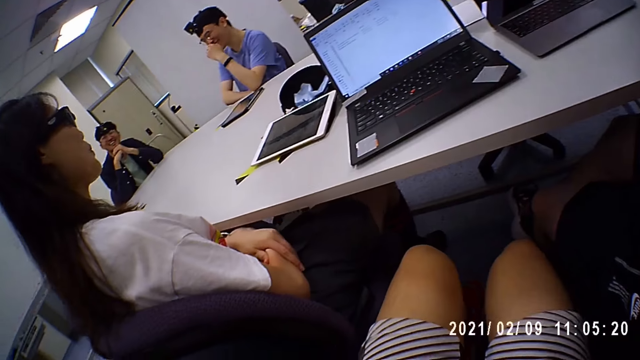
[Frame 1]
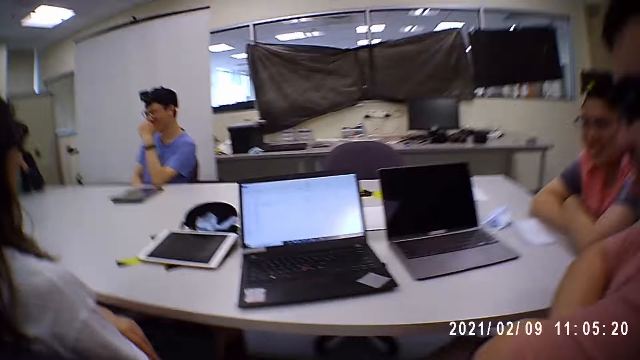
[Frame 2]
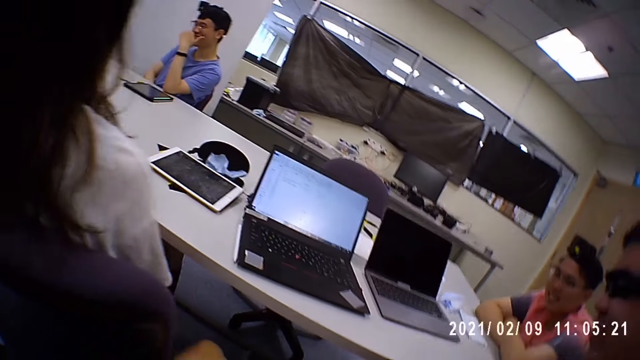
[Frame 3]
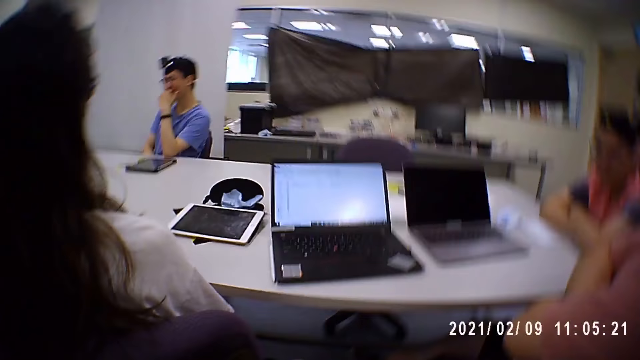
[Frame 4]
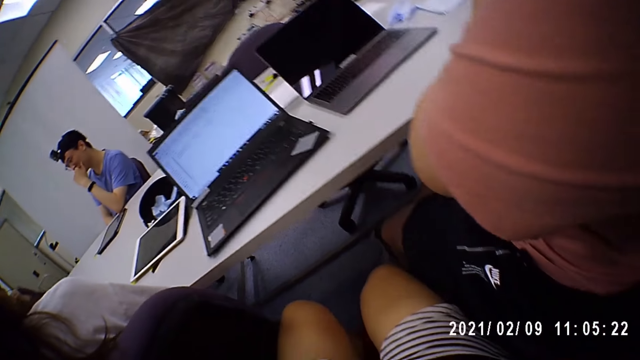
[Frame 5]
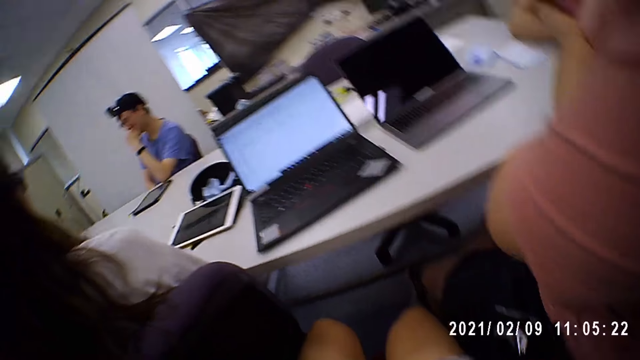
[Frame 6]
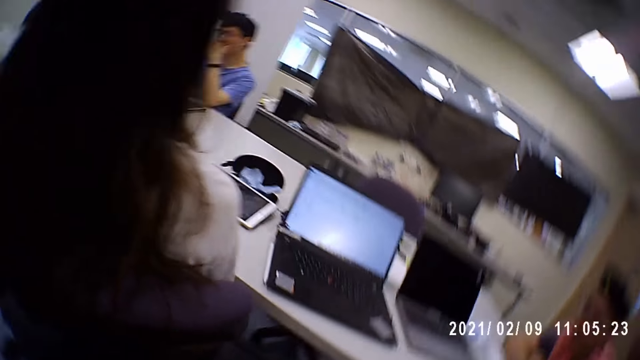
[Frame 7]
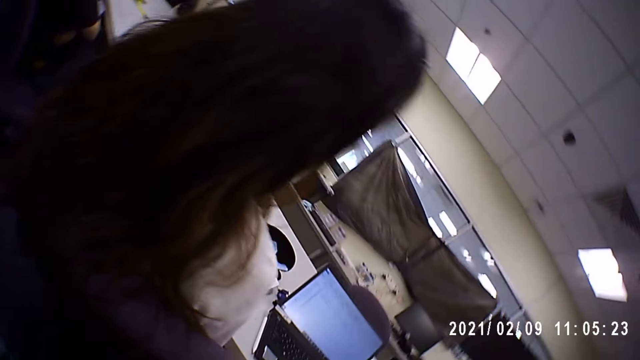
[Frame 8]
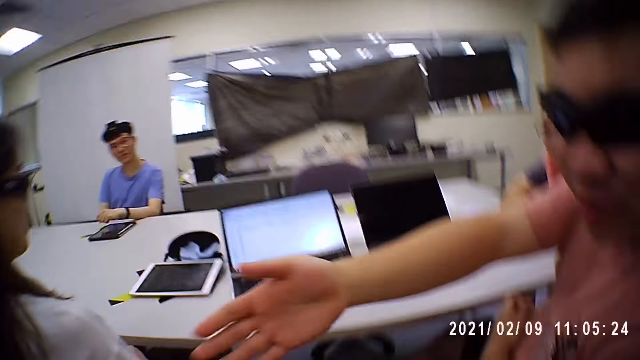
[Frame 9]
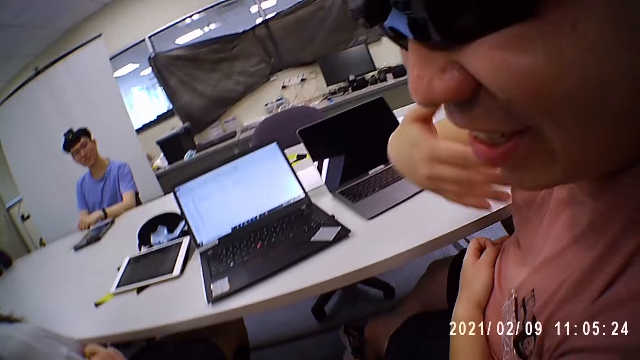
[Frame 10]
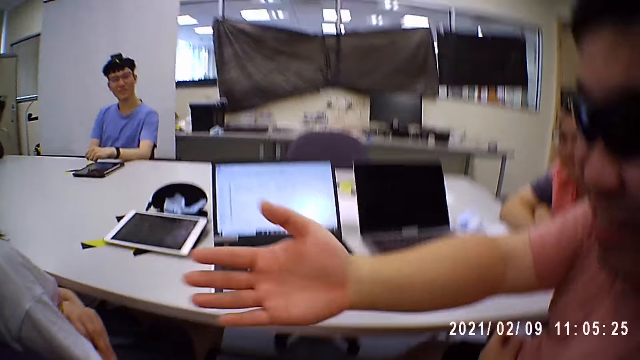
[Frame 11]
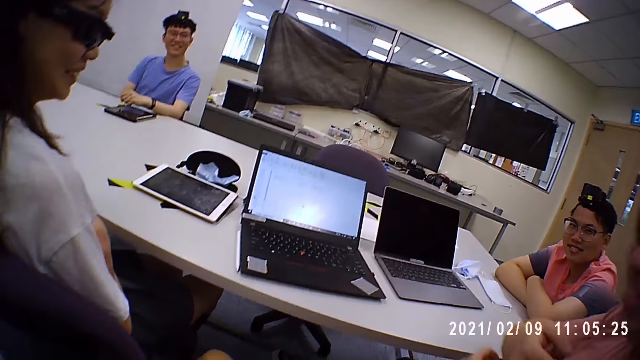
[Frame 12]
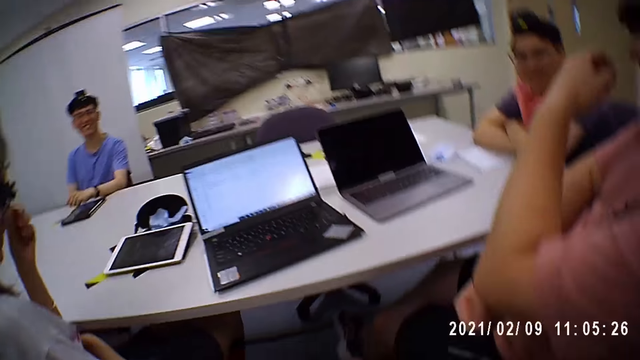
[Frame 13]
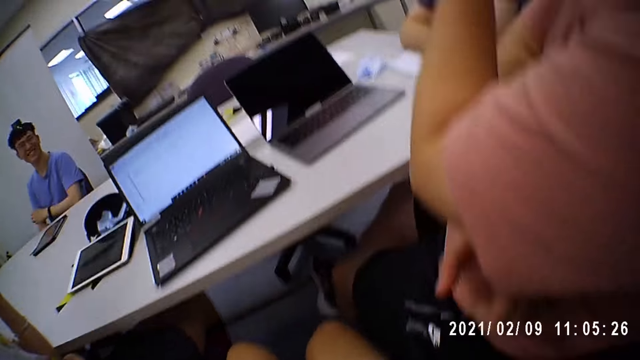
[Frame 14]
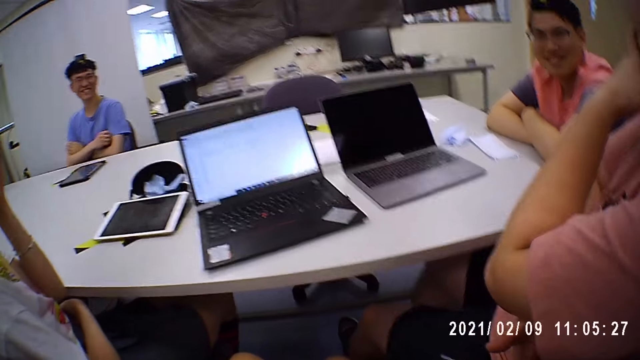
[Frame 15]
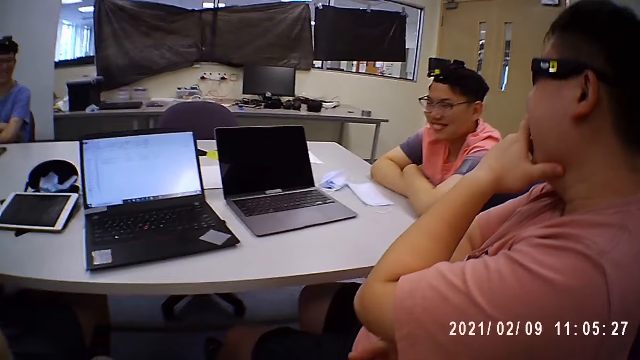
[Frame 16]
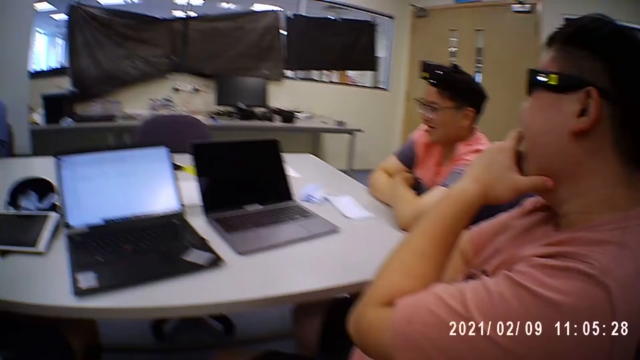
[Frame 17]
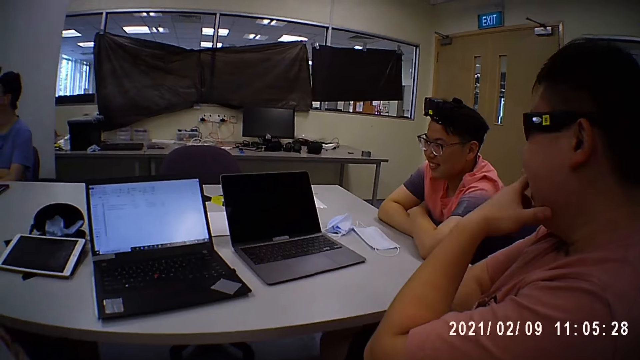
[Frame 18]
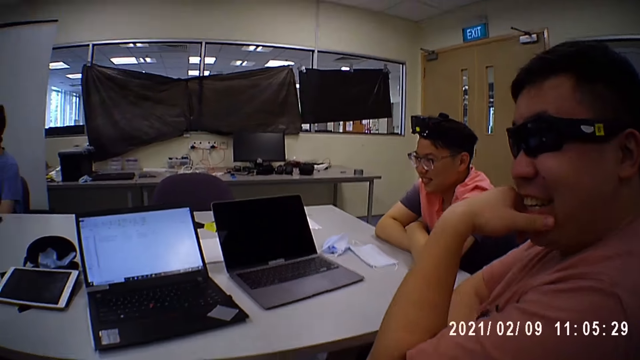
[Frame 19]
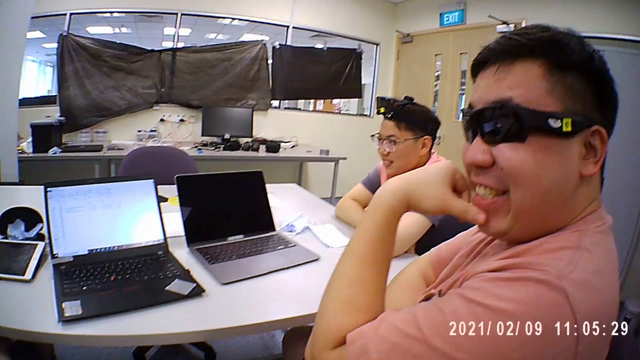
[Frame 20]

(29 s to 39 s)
A man touches his face. The man touches the table. Another man signs. The camera wearer interacts with the group of people. A woman raises her hand. The second man touches his face. The first man folds his hands.

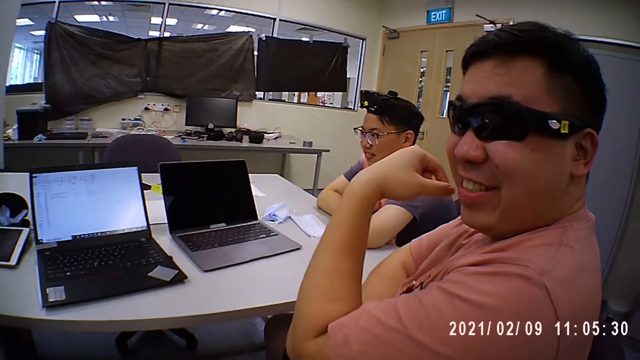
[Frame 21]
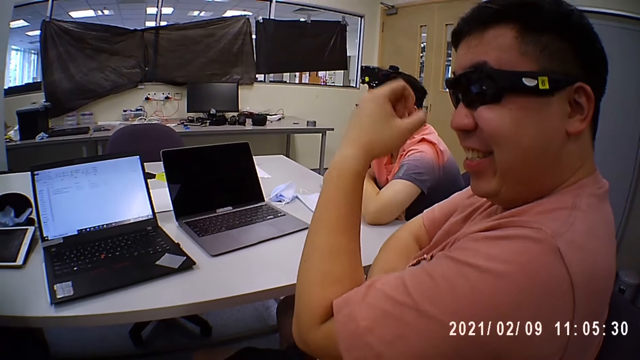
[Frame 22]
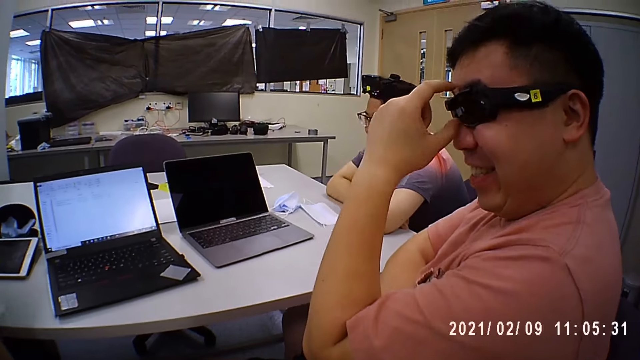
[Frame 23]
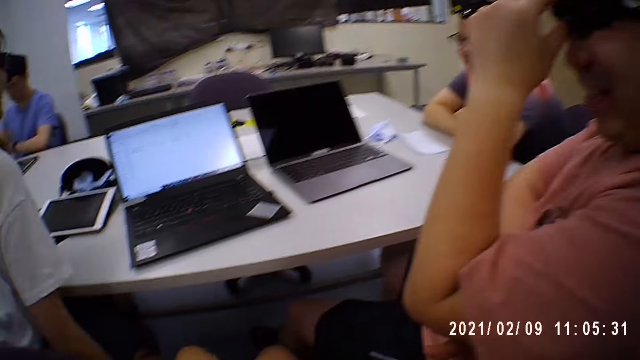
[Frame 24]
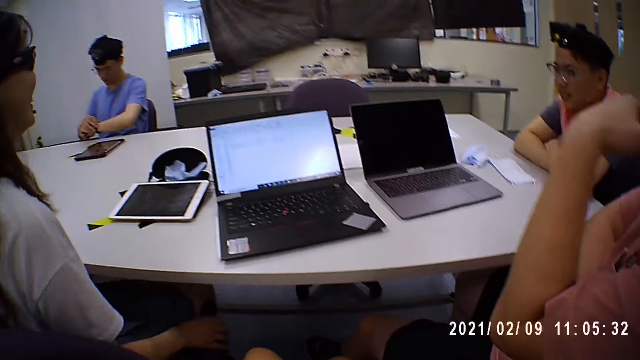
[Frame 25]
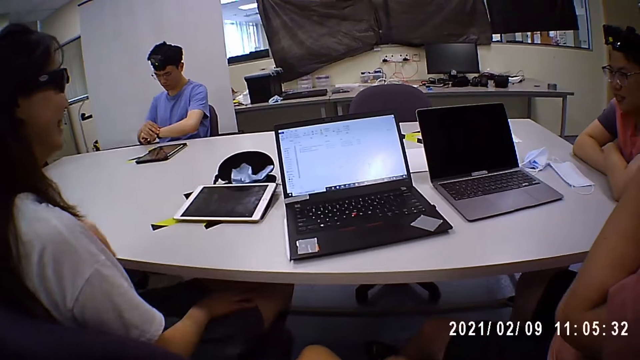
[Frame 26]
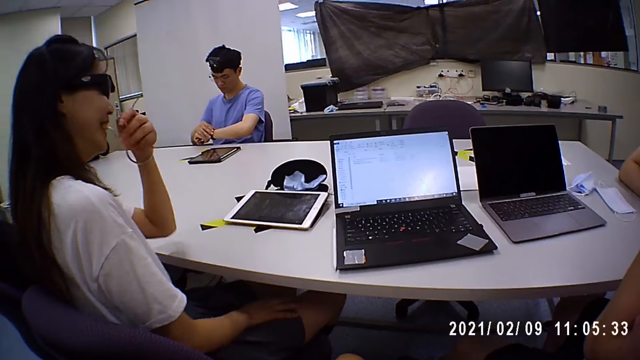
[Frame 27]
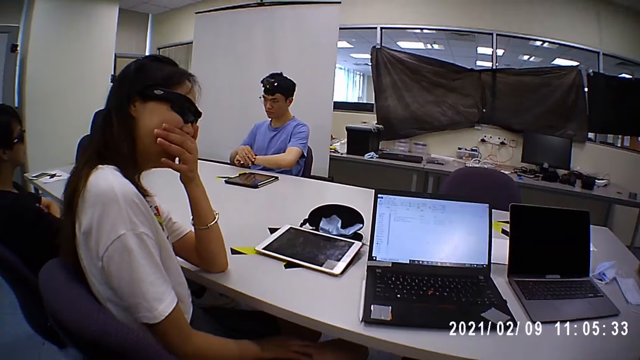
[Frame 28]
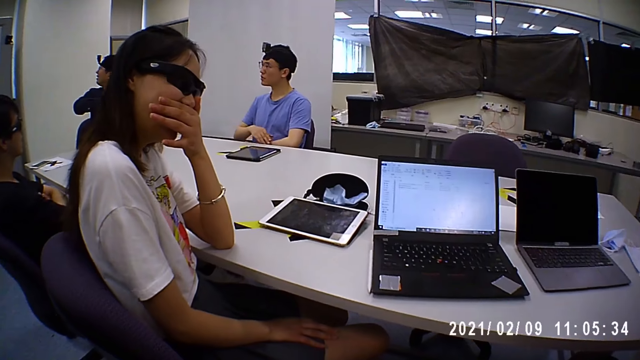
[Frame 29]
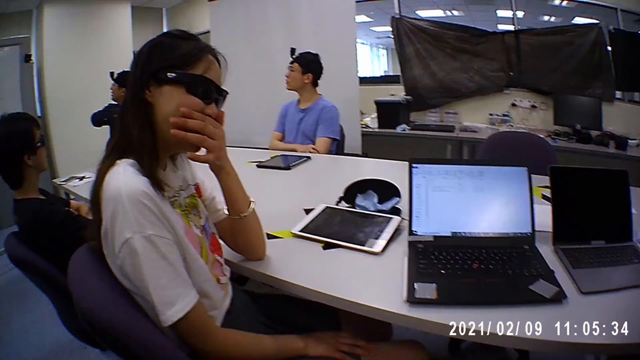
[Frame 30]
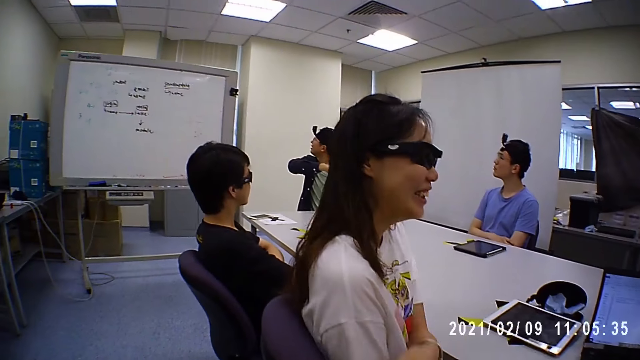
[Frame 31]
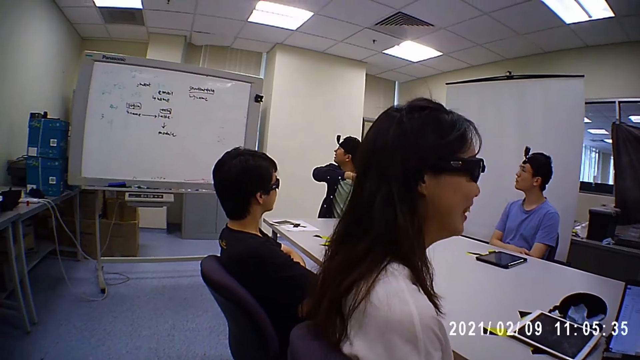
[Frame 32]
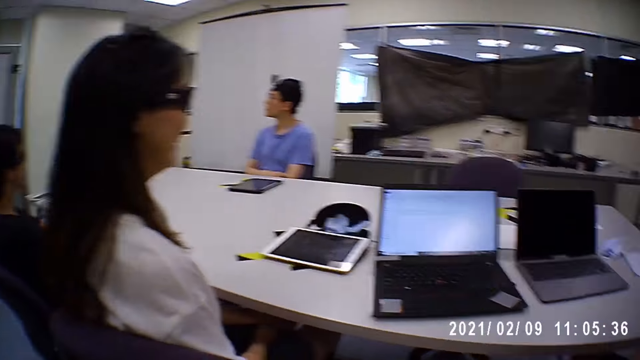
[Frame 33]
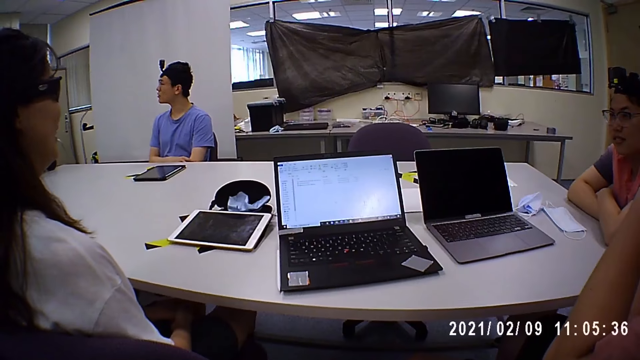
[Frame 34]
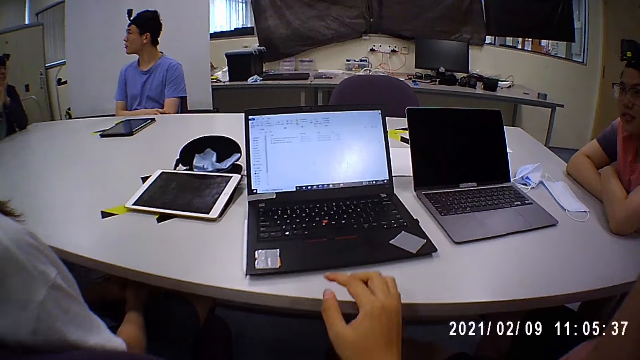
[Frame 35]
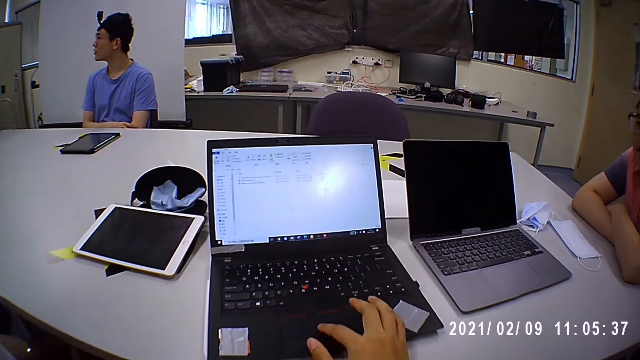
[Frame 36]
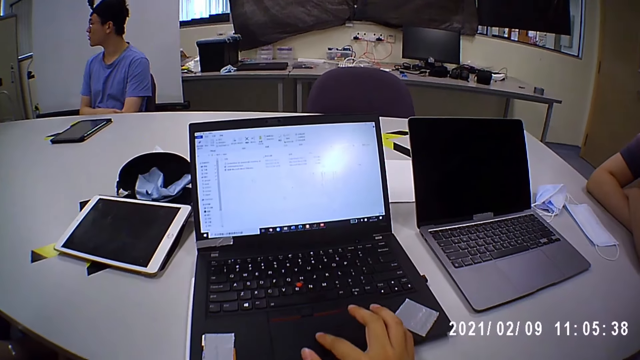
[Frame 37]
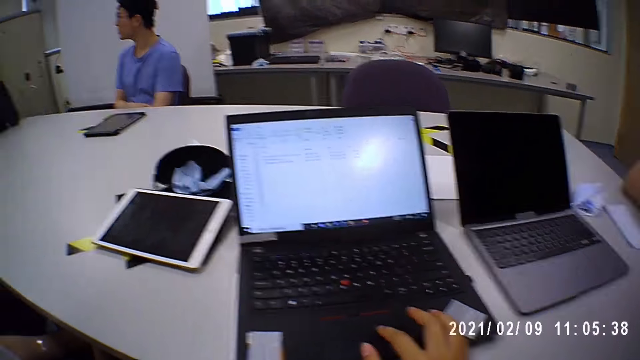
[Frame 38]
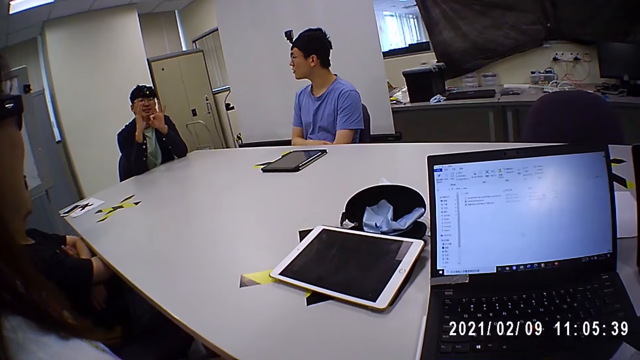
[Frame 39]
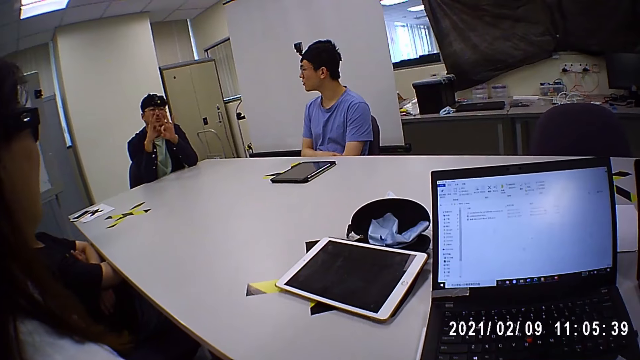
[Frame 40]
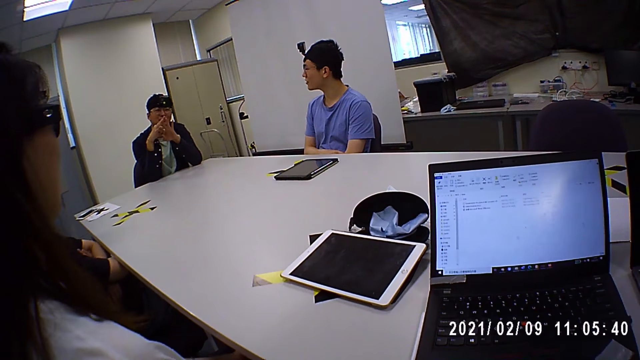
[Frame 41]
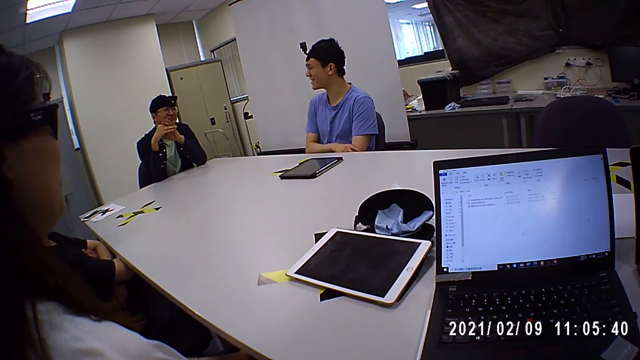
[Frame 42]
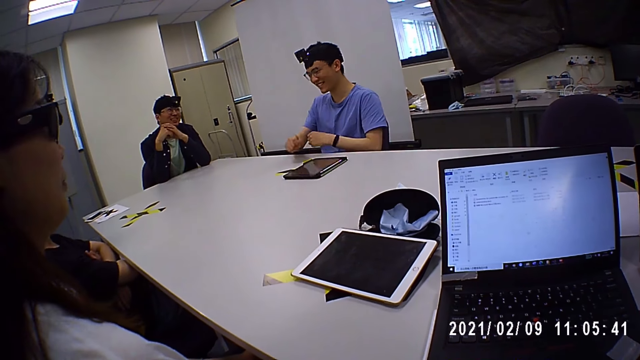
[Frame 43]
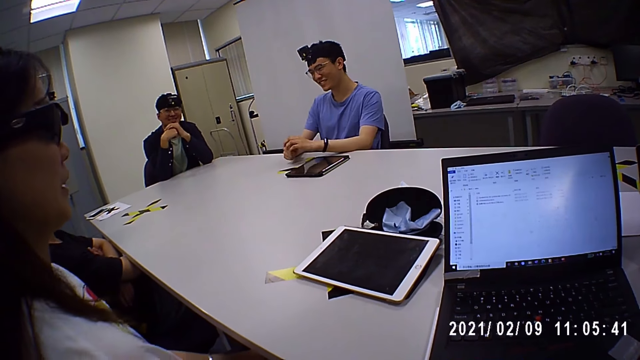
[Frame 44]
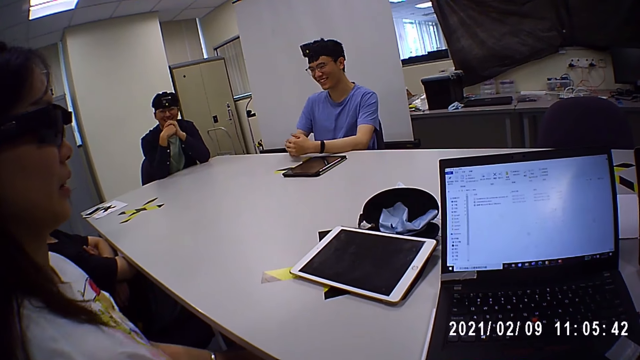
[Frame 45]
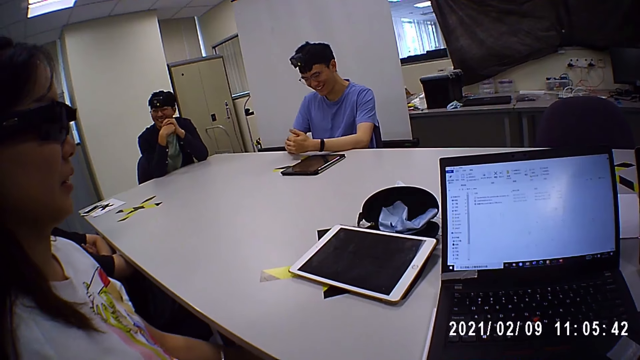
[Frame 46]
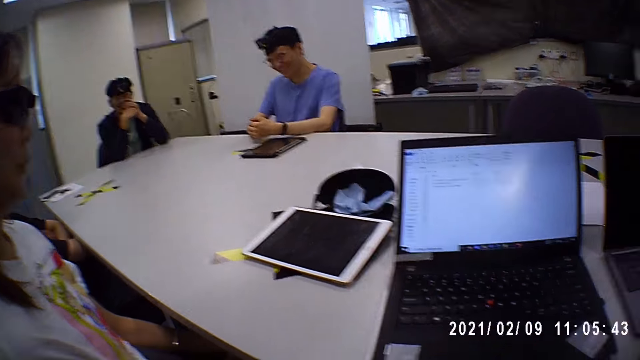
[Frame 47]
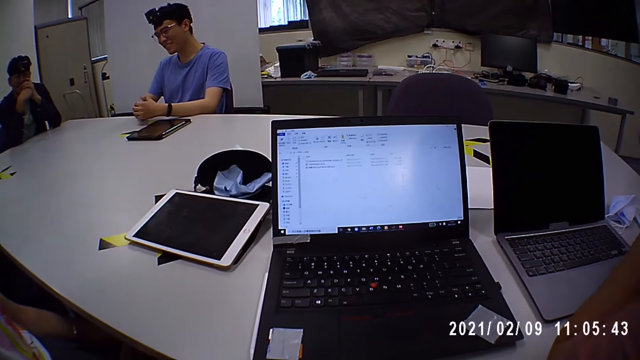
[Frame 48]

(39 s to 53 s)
A man adjusts the pair of glasses on his face with his left hand. Another man adjusts the wrist watch on his left hand with his right hand. A woman looks around. The woman touches her face with her left hand. A third man turns. The second man touches his hand. The woman lowers her hand. The second man looks around. The camera wearer operates a laptop on a table with his right hand. The third man points his fingers and puts his hands together. The second man puts his hands on the table. The third man laughs.
